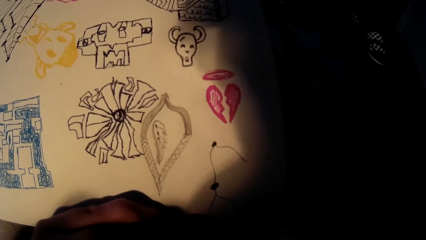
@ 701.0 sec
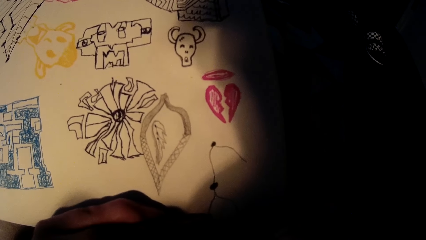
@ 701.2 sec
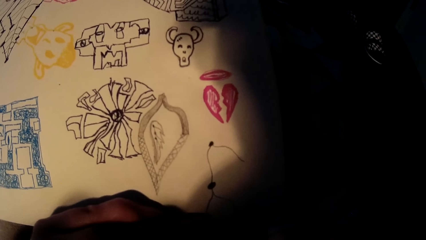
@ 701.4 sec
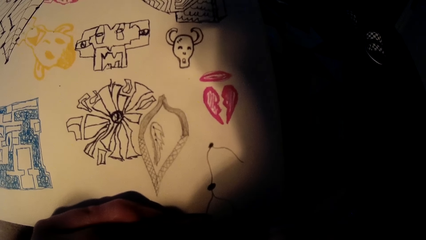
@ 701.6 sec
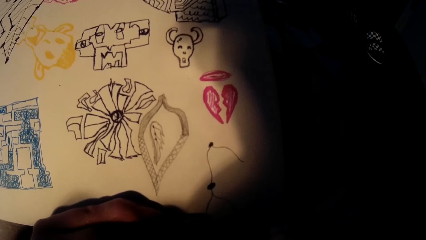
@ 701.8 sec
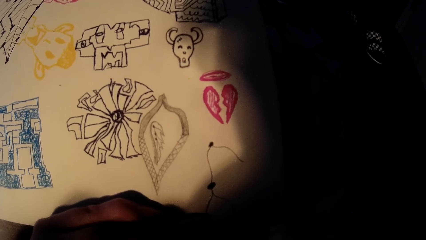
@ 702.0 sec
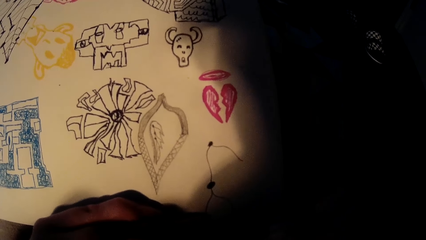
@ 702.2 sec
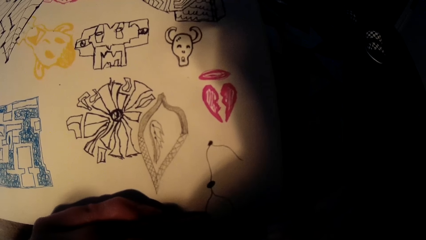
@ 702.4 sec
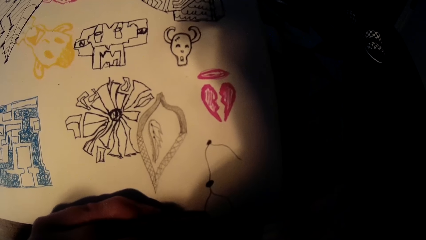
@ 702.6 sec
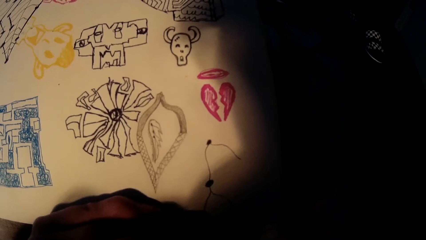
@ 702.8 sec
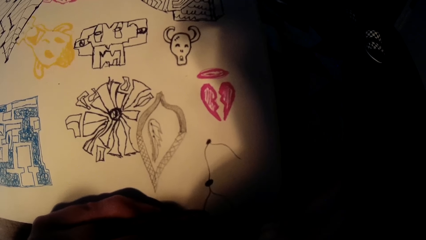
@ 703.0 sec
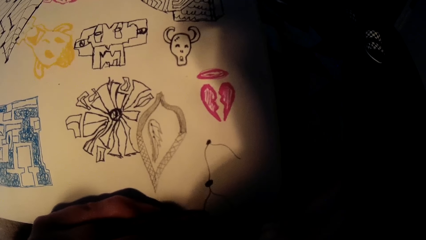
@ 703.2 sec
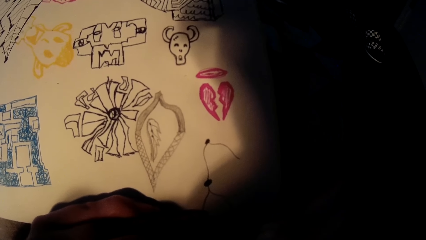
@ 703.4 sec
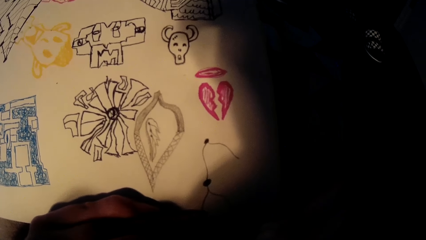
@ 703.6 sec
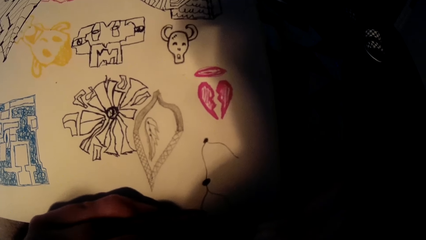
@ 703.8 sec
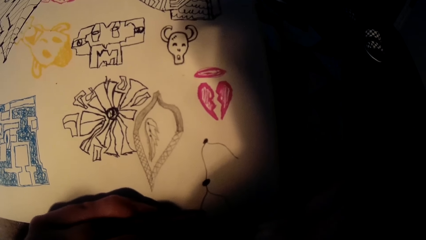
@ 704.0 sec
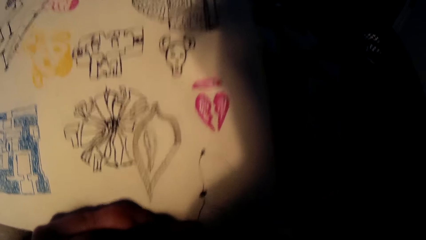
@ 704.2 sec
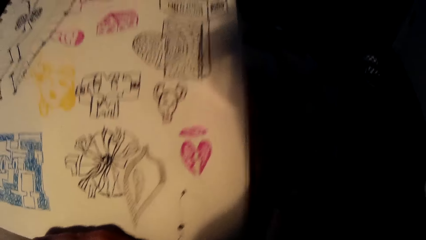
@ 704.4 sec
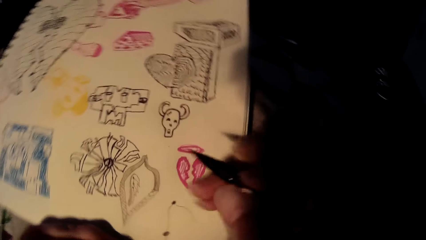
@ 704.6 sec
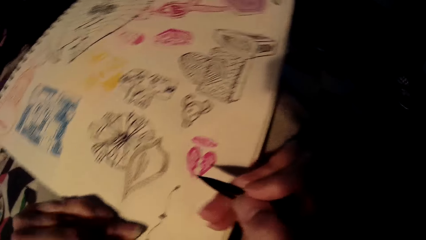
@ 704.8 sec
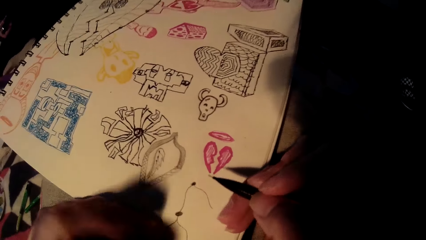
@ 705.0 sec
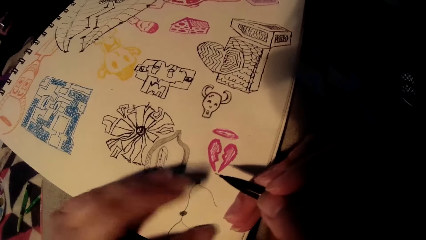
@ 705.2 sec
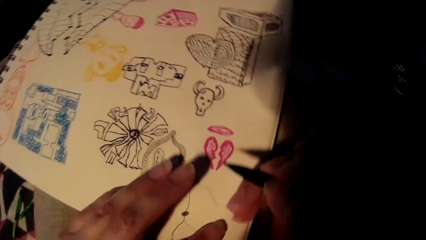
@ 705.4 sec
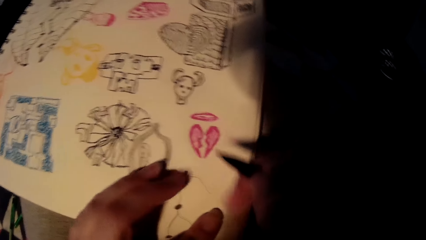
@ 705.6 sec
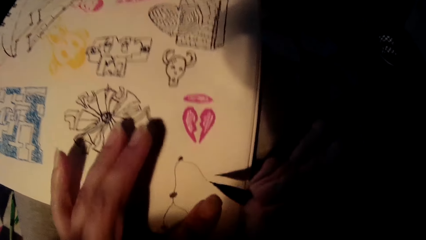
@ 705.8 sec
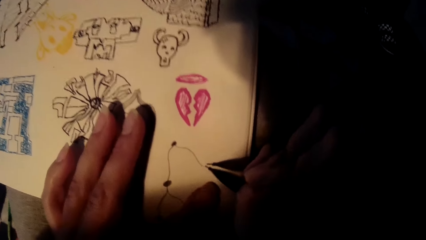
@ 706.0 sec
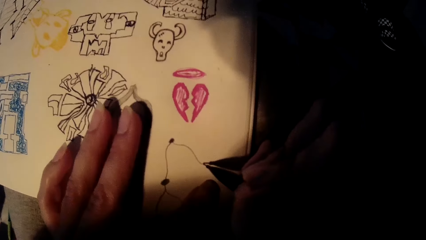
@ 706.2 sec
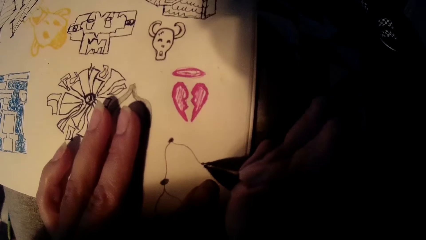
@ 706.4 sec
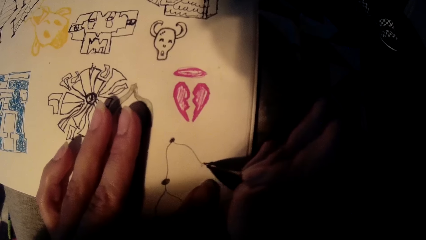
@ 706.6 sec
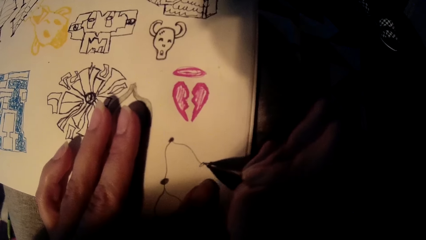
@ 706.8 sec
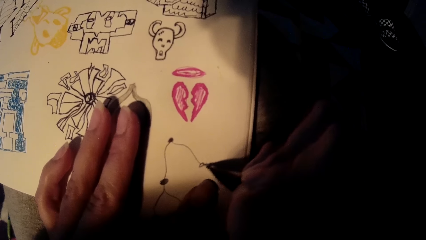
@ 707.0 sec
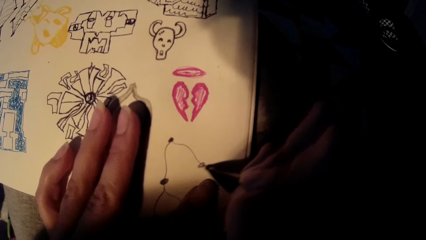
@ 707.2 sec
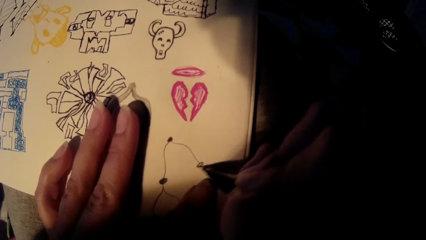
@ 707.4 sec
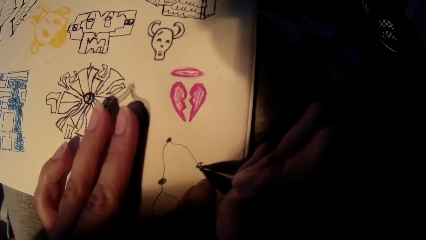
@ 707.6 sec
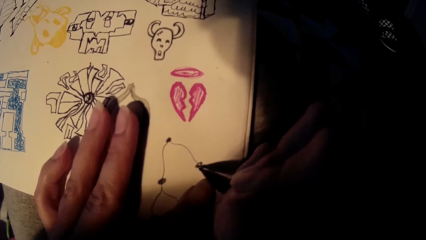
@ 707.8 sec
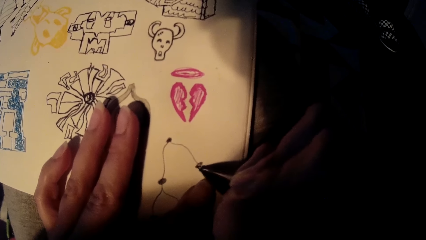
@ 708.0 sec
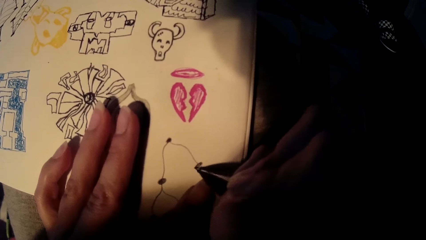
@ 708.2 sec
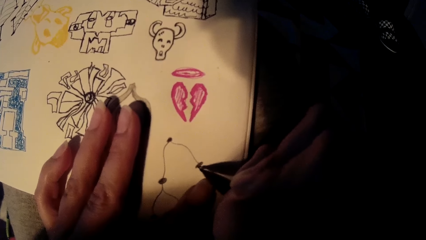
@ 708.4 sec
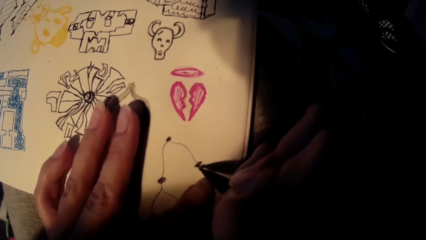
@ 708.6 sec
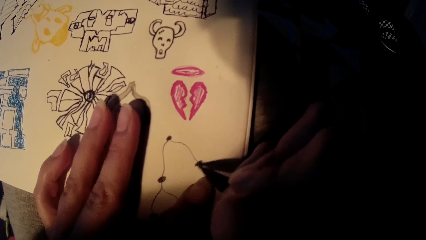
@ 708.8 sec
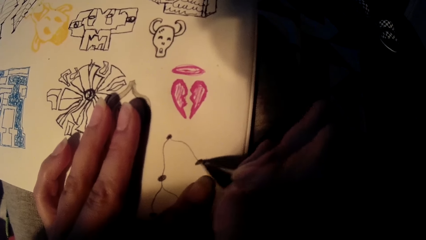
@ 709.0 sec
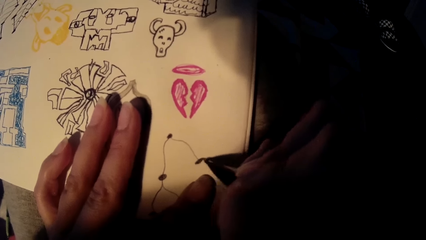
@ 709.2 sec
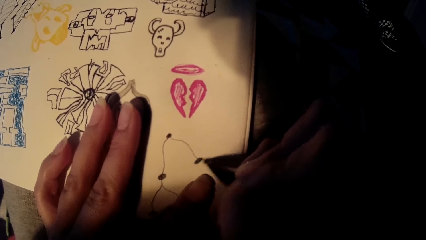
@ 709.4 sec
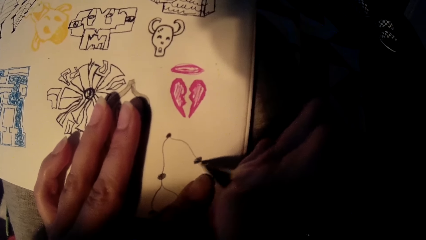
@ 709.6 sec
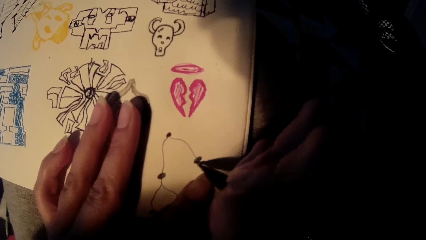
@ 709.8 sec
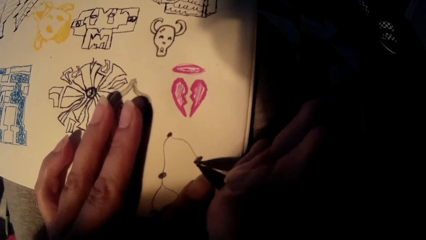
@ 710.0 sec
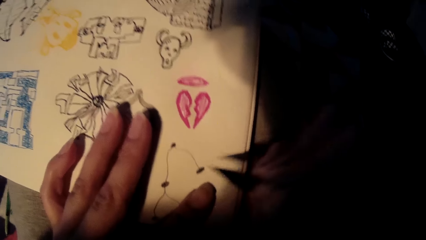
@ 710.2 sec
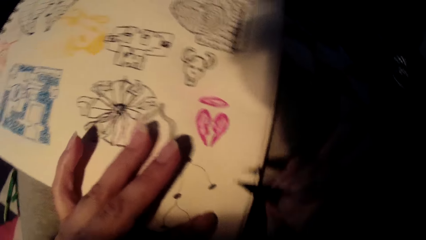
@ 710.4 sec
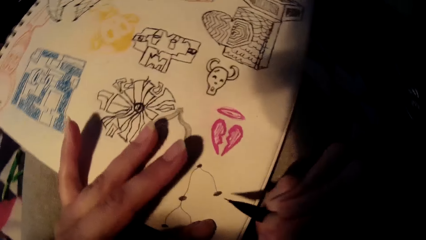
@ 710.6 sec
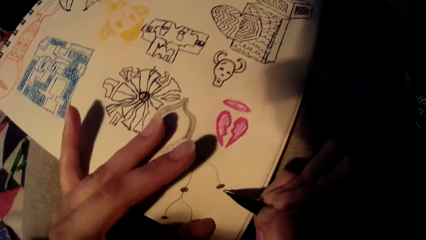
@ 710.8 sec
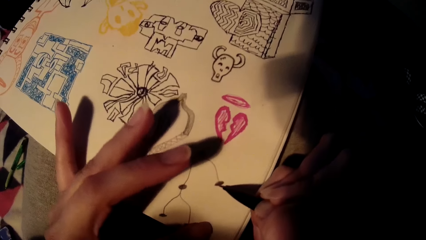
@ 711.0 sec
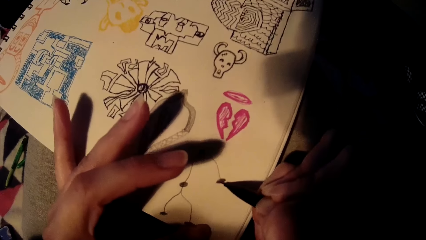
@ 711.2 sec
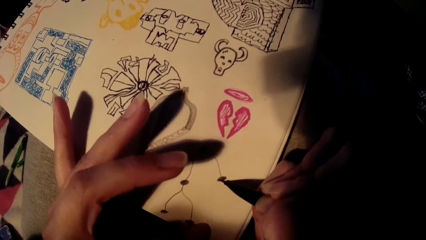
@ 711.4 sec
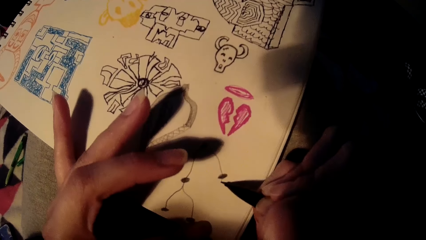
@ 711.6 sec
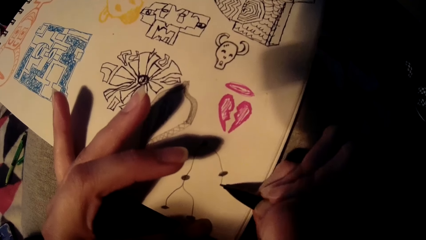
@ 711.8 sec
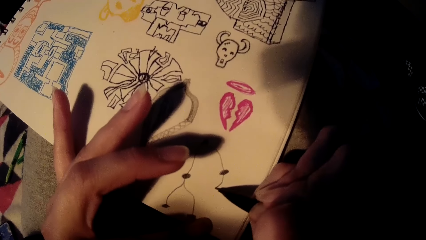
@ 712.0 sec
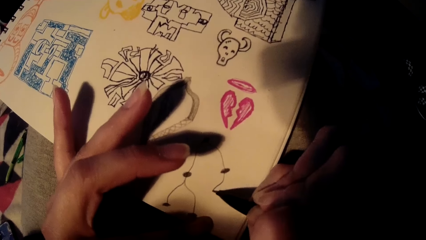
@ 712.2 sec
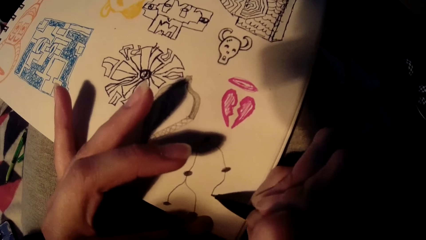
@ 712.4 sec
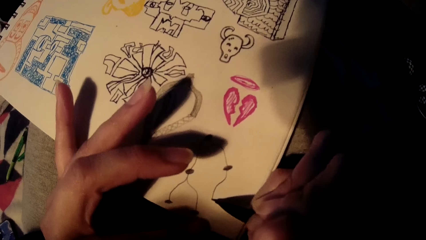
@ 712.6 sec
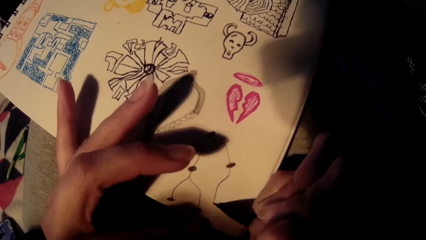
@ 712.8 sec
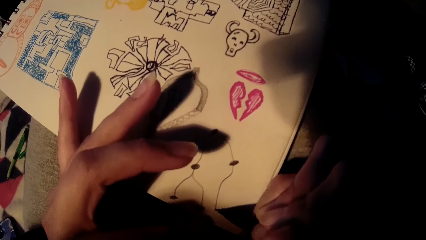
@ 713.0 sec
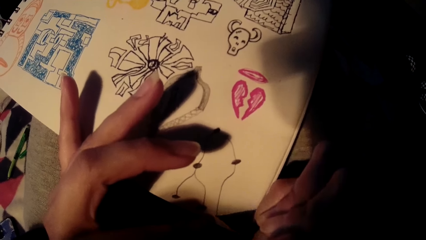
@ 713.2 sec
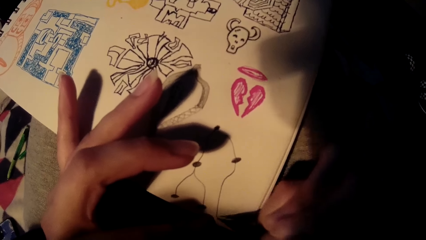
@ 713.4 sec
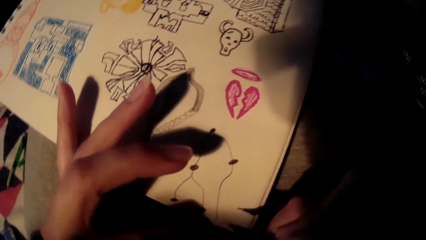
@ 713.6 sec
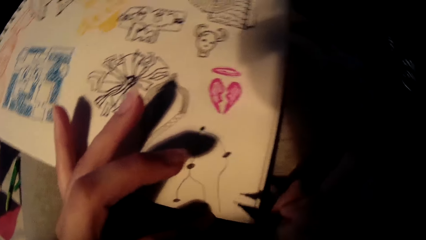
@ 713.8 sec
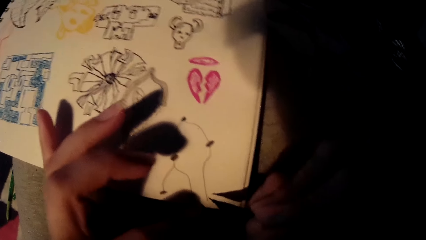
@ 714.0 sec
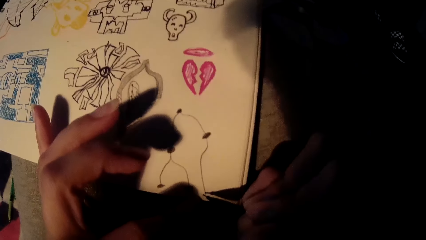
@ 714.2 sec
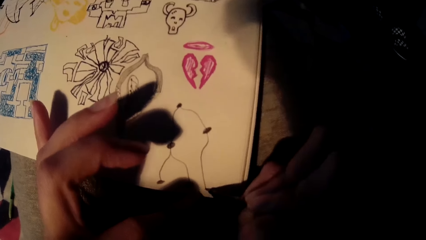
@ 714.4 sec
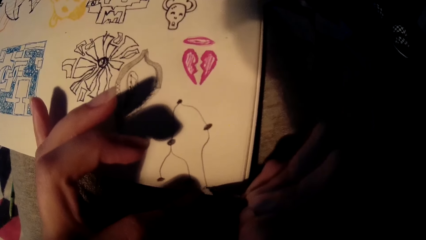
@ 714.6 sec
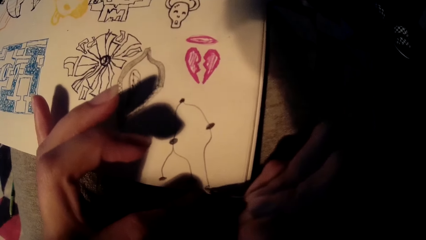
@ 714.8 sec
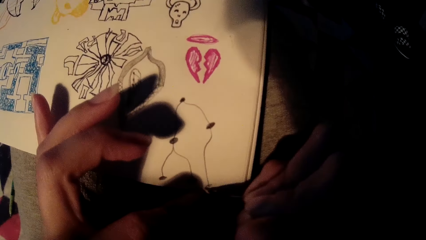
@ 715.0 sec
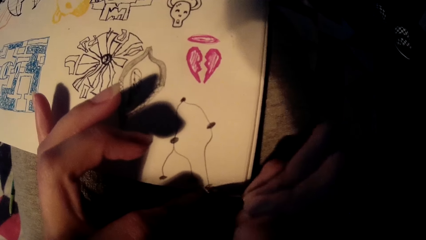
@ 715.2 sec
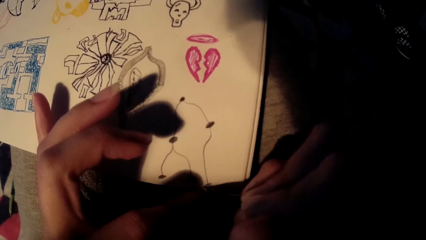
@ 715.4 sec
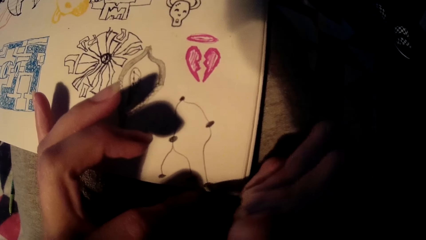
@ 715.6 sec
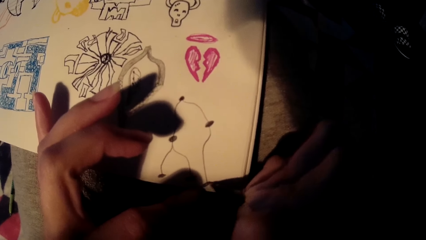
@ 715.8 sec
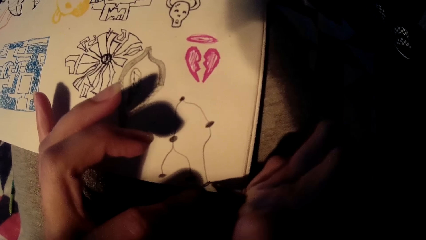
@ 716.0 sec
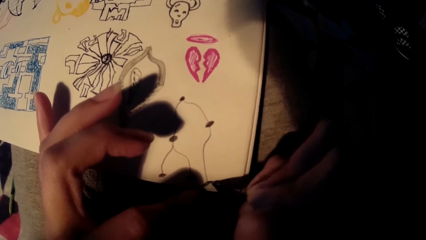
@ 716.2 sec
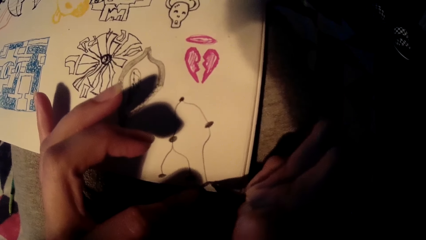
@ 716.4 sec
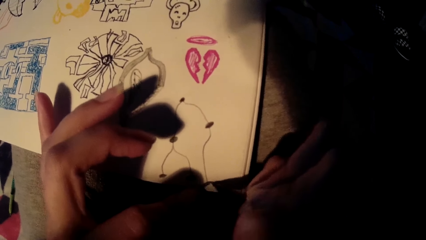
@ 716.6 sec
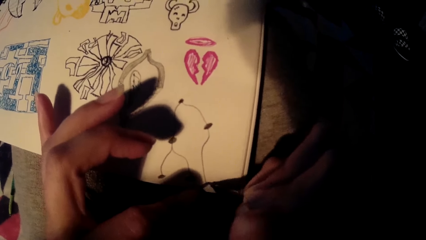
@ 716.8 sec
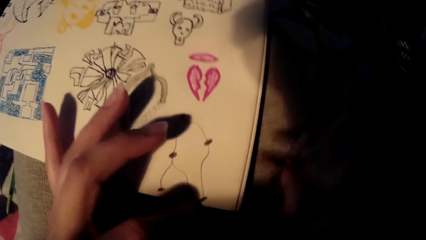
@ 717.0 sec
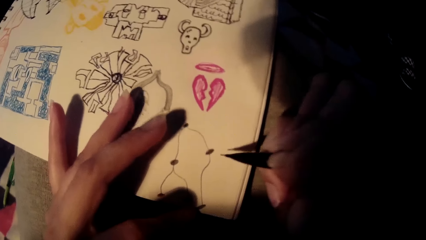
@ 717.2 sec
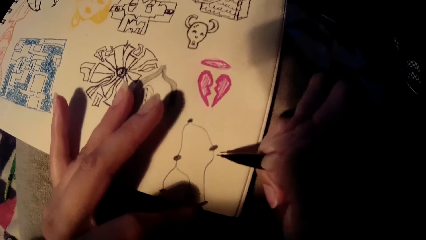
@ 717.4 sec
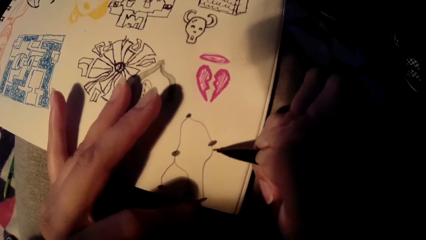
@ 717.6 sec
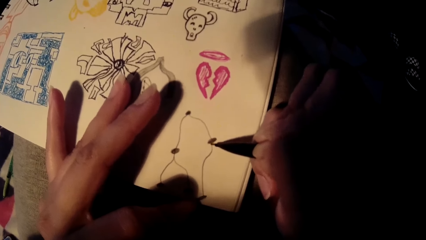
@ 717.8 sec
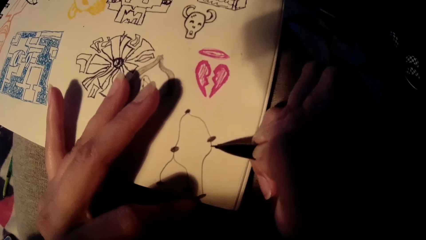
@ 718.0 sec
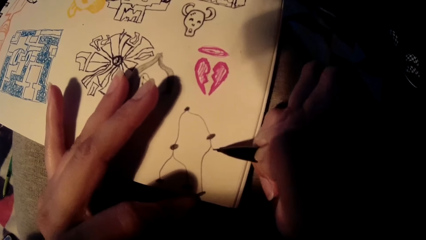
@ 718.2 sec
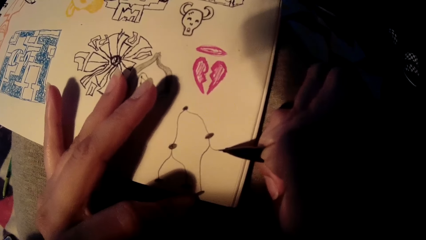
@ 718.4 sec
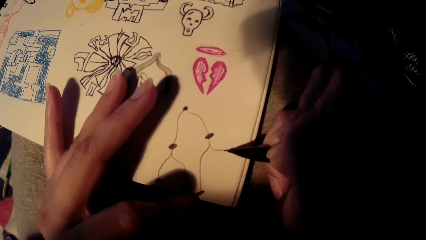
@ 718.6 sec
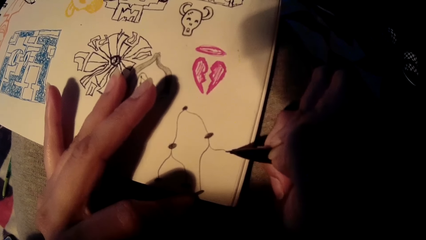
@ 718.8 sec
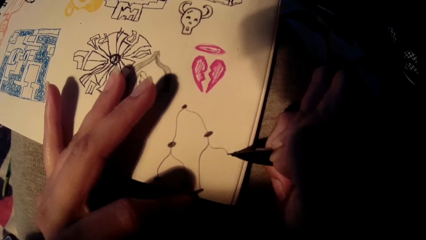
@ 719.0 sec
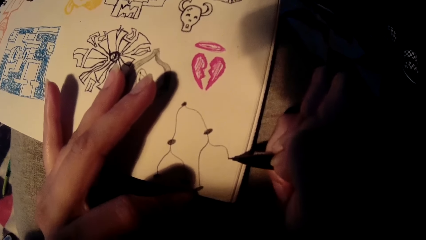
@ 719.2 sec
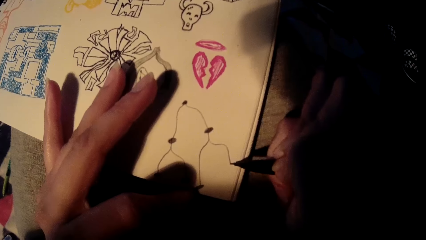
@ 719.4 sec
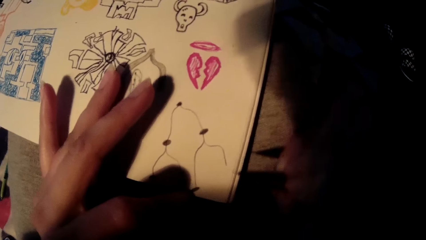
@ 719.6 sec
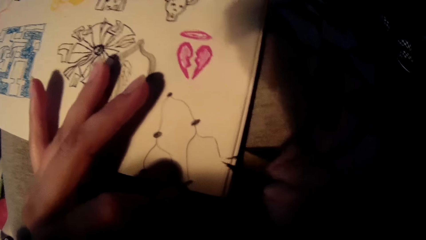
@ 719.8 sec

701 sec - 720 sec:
The camera wearer lifts the pen. He holds the card using his left hand. He places his left hand on the drawing-pad. He draws on the drawing-pad with the pen in his right hand. He lifts the drawing pen. He draws on the drawing card using the pen. He lifts the drawing pen. He draws on the drawing card using the drawing pen. He lifts the pen. He draws on the card using the drawing pen.
